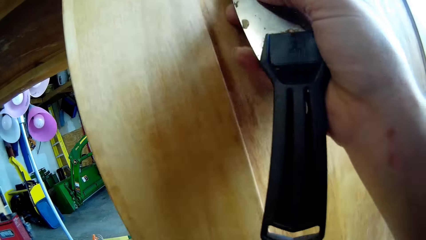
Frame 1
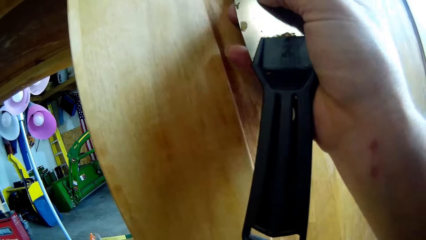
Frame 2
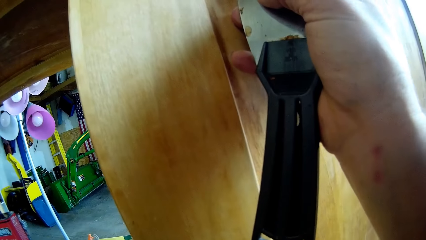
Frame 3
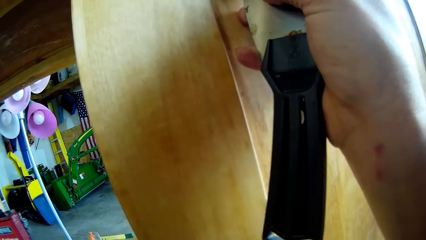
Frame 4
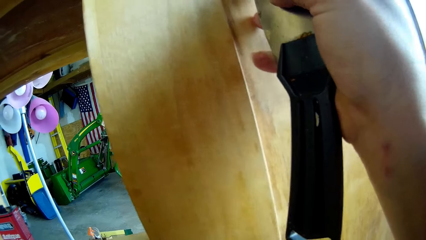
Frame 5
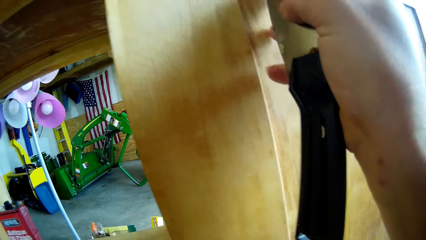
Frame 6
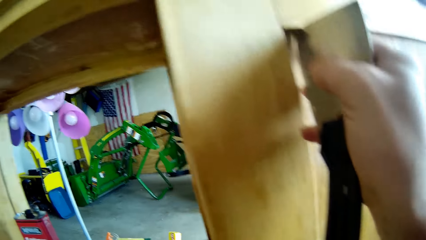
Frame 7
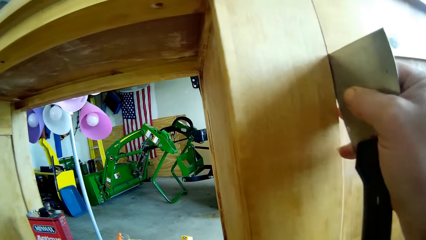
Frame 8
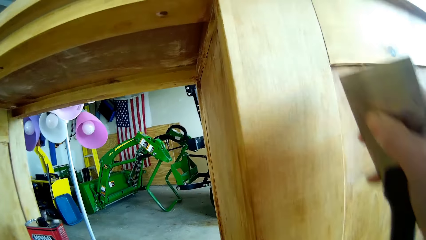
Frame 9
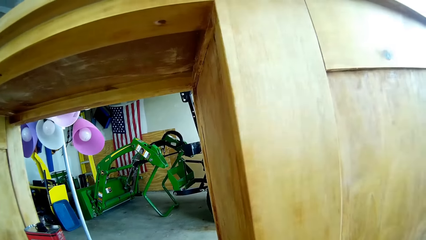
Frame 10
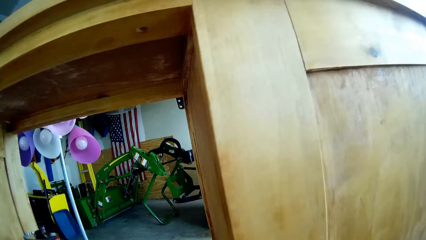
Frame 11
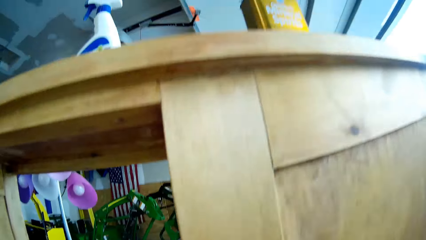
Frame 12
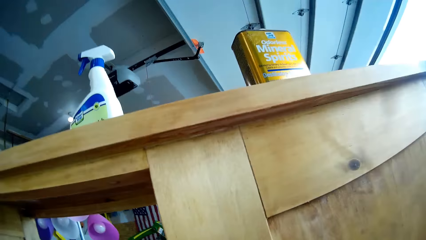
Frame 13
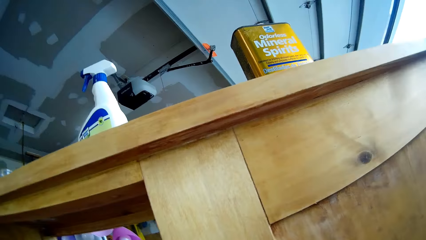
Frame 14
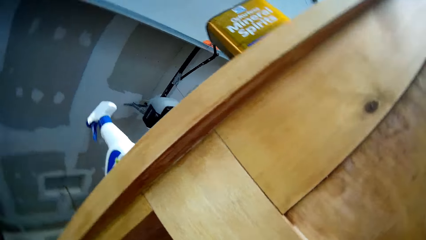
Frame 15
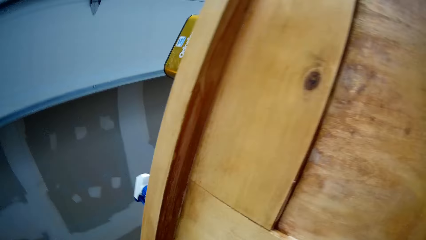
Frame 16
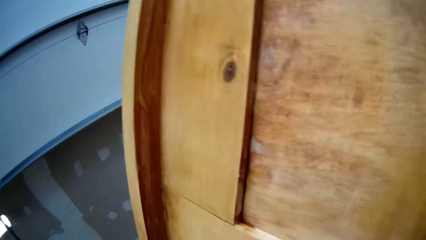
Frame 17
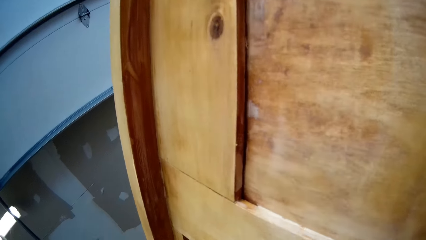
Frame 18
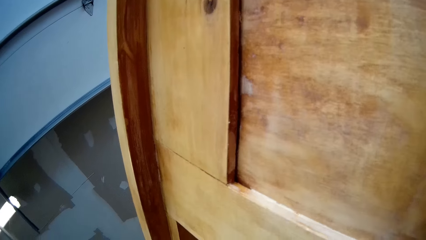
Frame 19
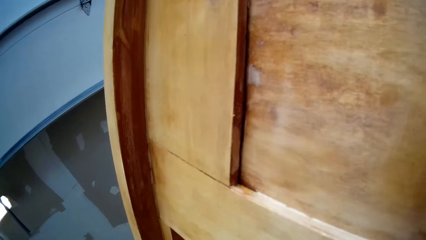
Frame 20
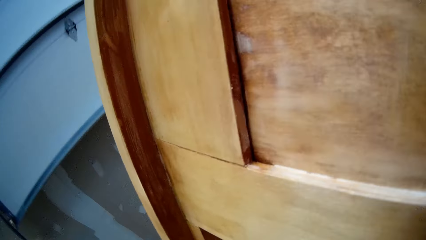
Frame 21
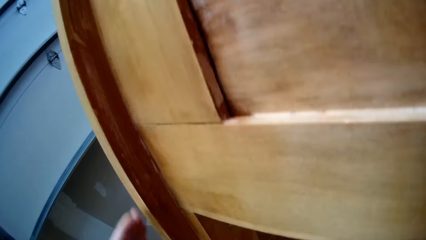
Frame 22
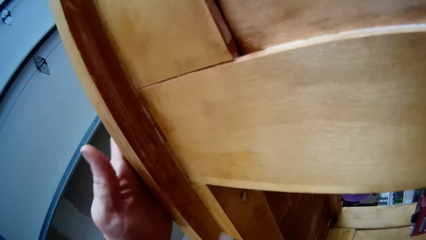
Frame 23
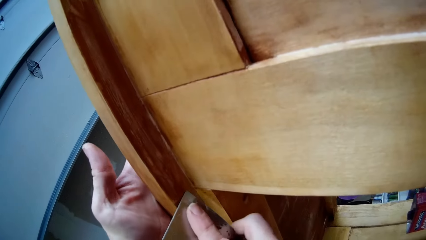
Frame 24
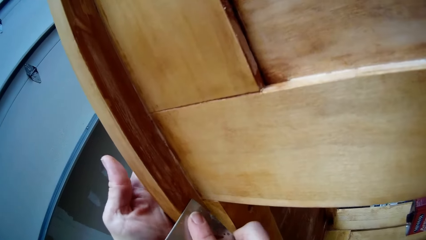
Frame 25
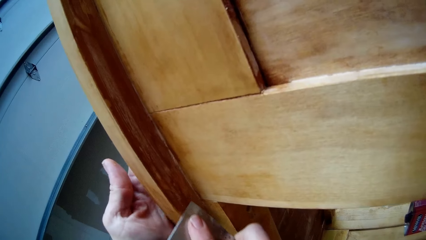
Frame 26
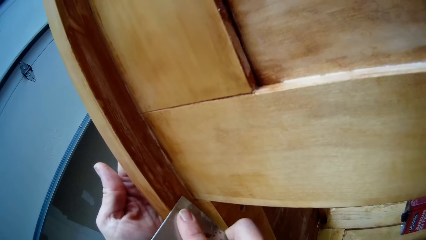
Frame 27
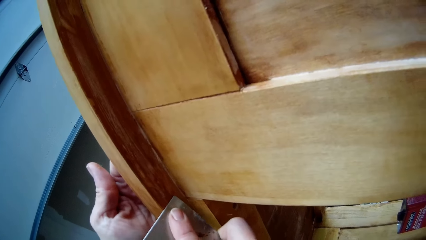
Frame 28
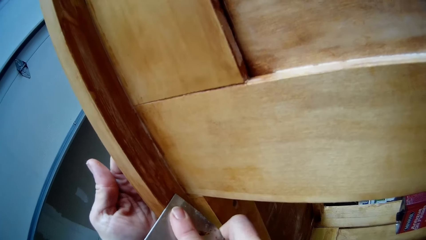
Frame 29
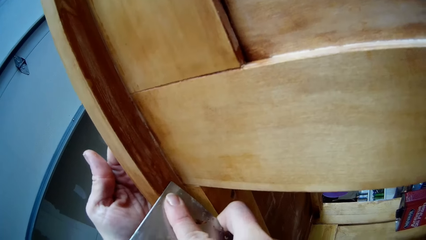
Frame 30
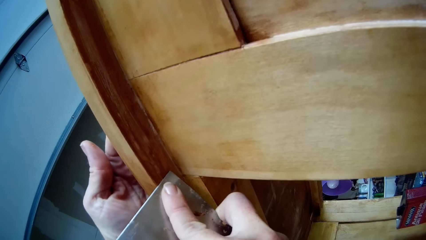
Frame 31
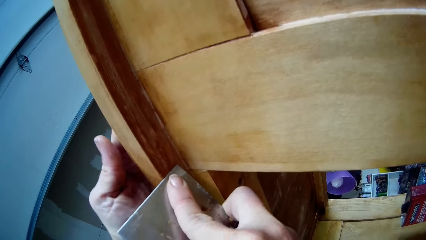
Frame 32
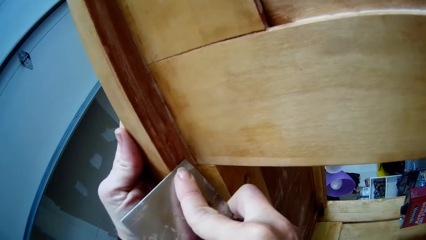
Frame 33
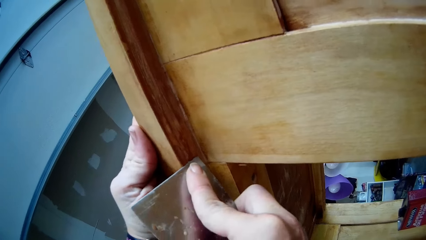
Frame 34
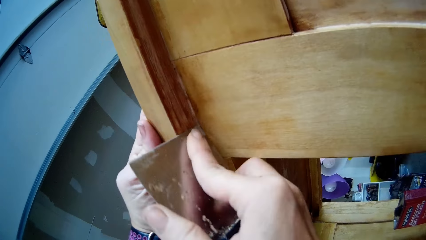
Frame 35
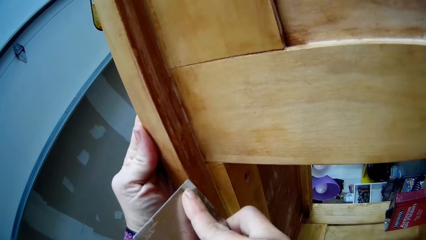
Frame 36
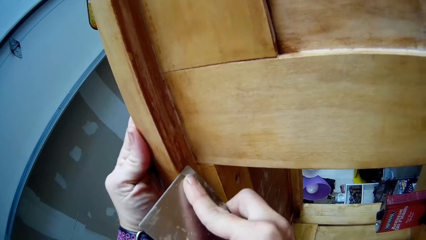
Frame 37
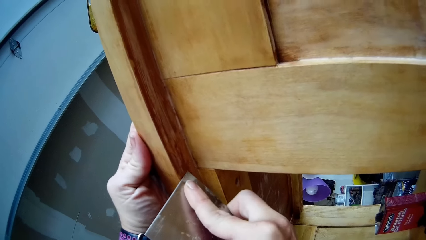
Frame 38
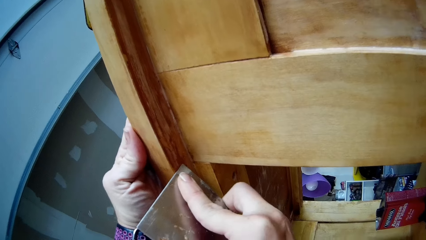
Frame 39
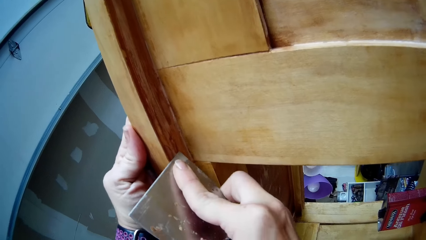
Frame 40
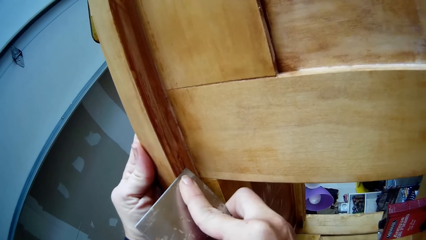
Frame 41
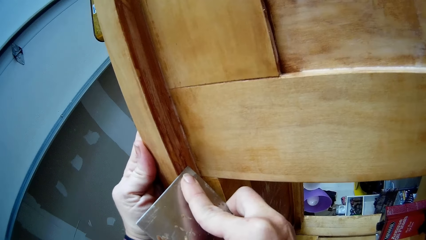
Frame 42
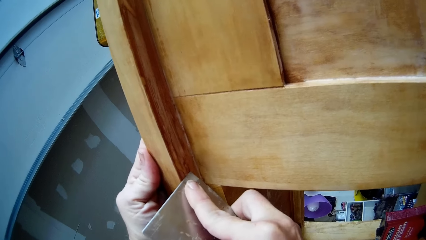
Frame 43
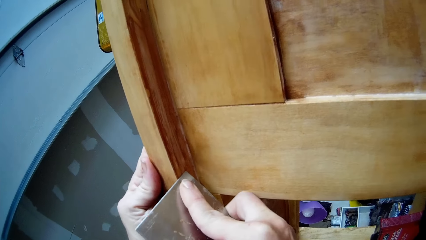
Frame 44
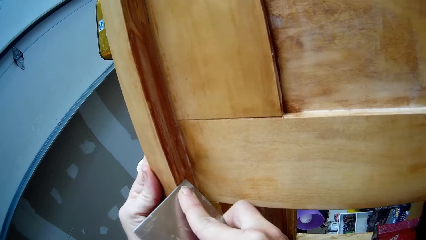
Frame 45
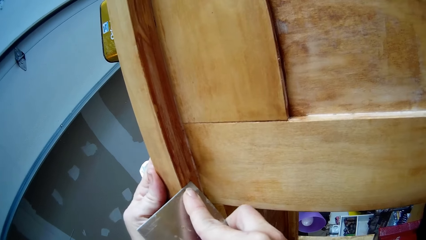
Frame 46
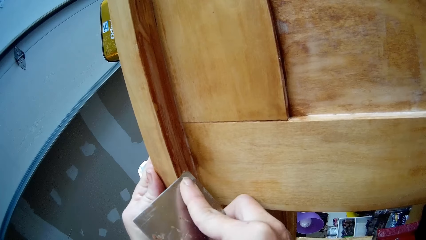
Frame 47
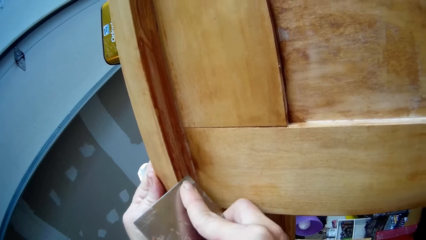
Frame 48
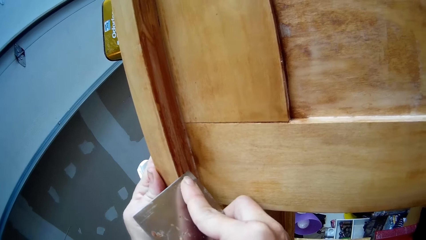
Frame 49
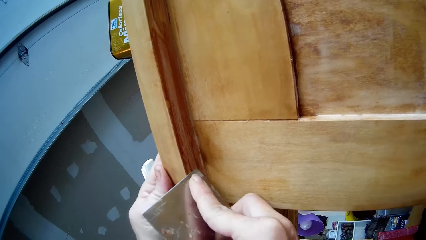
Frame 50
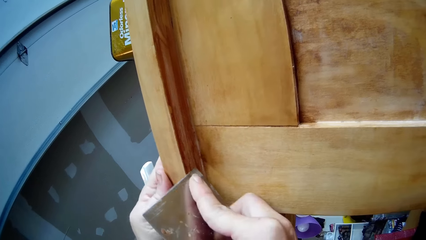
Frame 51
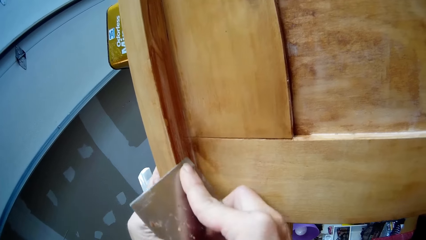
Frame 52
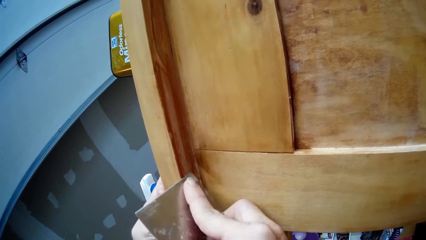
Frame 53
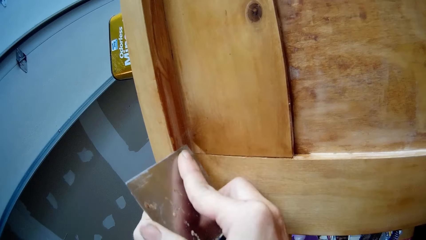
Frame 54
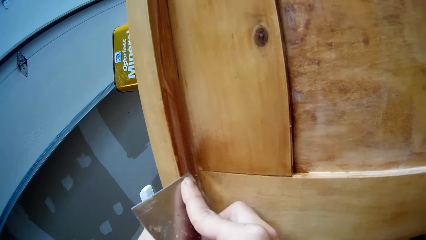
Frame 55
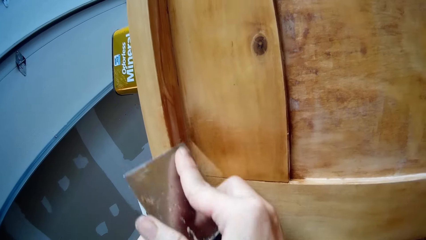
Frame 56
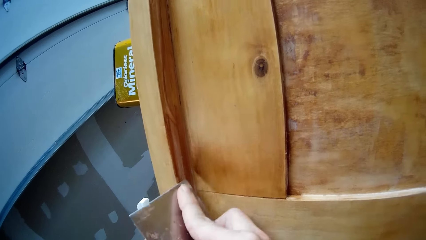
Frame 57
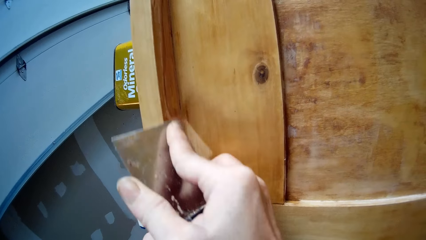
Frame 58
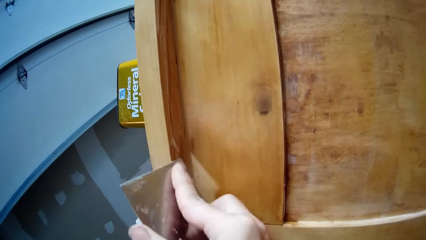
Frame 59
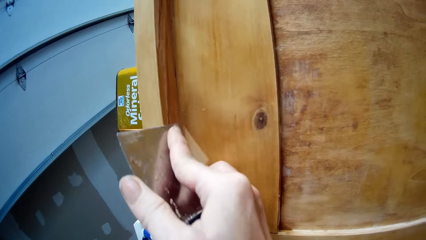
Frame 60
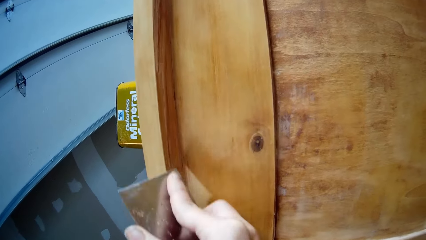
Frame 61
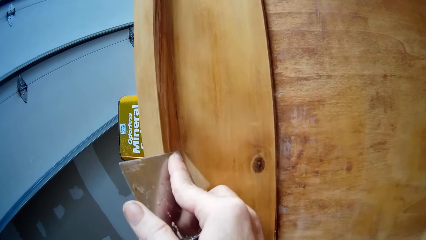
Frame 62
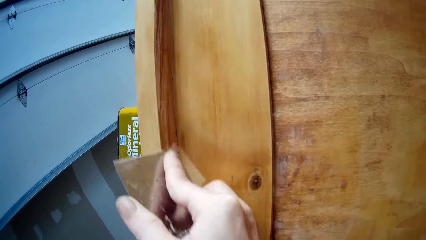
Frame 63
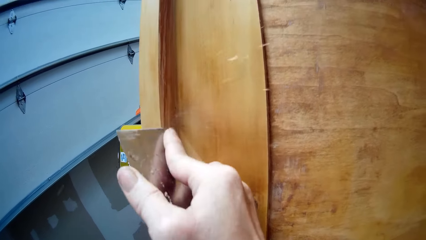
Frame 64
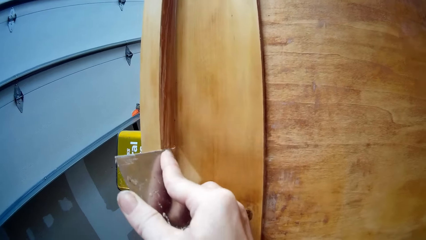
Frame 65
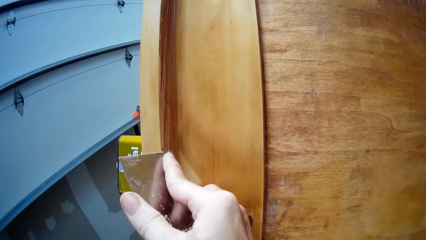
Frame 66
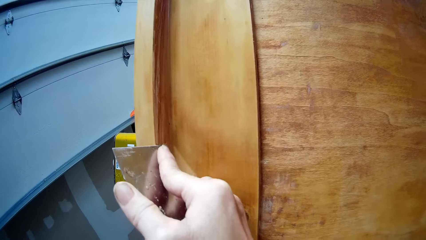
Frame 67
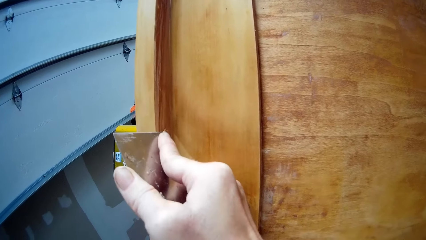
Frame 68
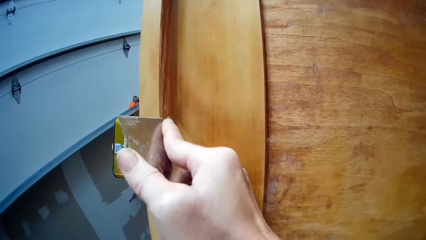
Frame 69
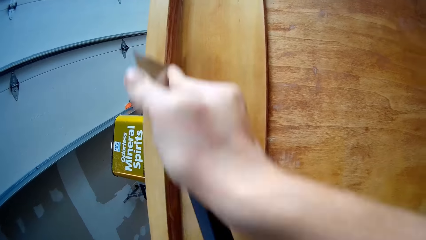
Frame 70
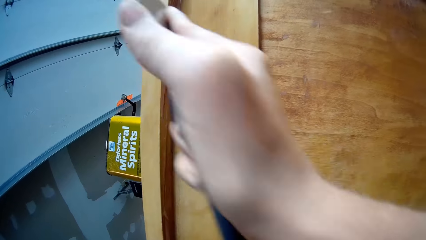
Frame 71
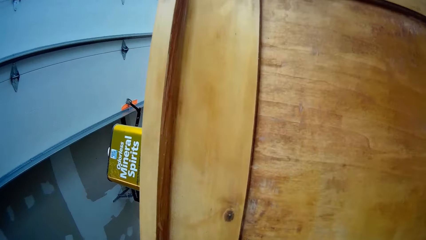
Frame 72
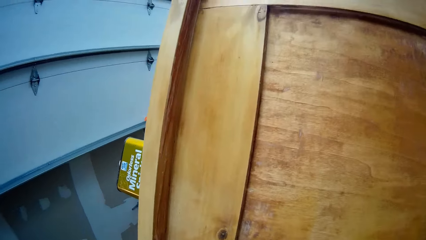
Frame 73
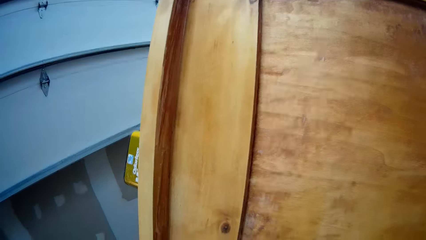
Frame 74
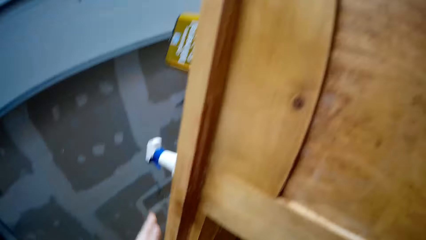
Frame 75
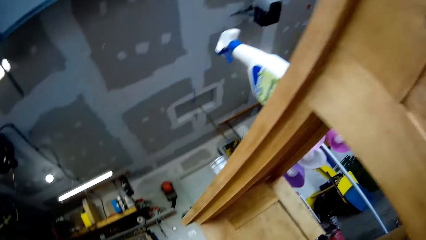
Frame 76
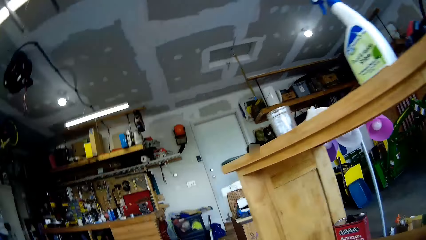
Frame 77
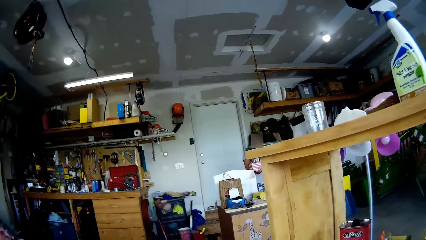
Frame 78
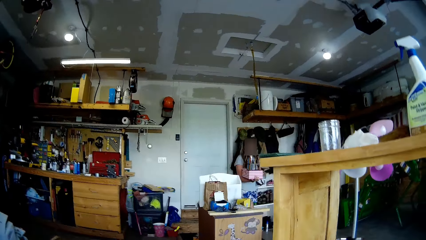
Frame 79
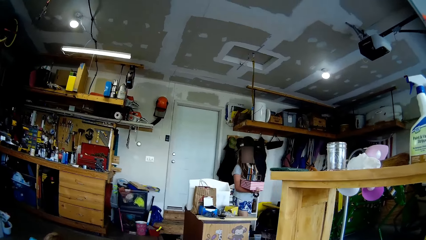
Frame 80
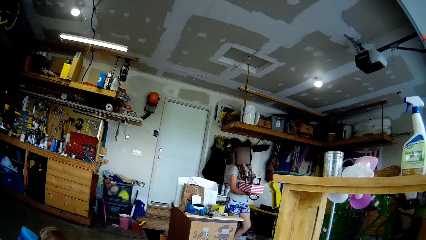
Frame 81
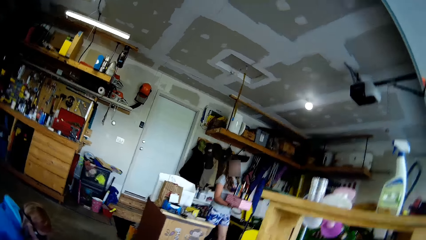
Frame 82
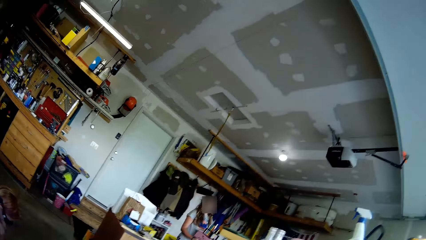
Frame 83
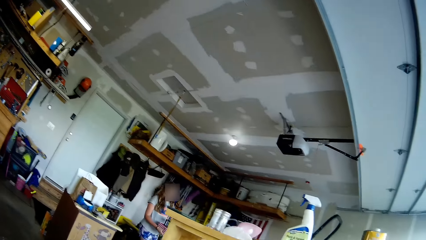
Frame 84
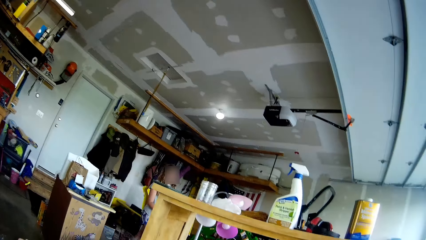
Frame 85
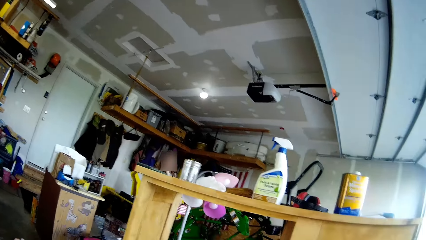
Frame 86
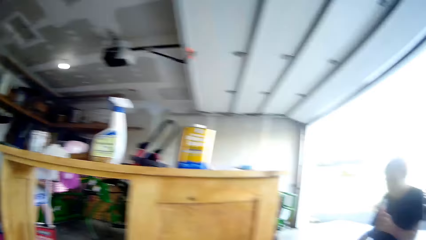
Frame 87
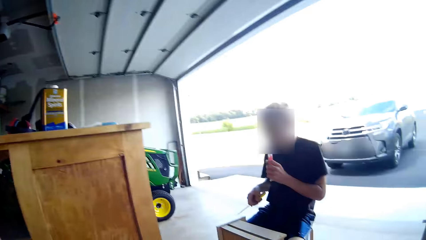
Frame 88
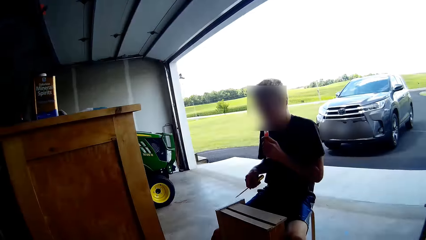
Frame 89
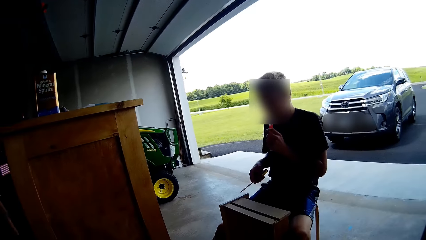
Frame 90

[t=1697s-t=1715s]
A man splits the wood, drops the piece down and scrubs the wood. The man removes the scrubber on the wood. A child moves in the room.
